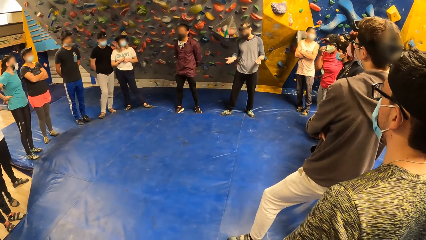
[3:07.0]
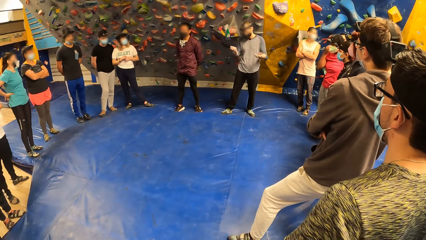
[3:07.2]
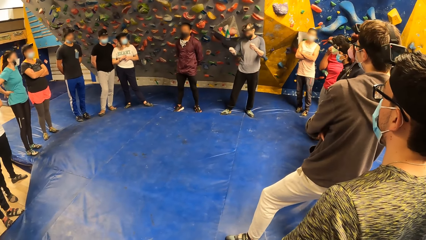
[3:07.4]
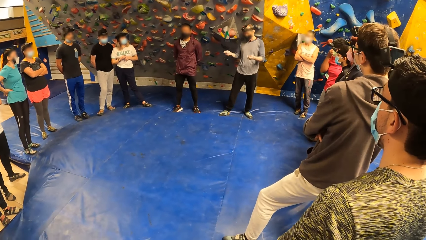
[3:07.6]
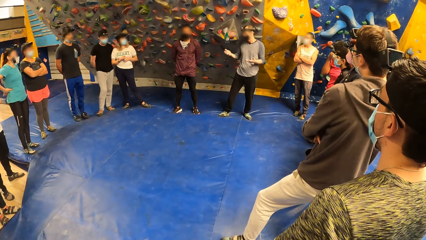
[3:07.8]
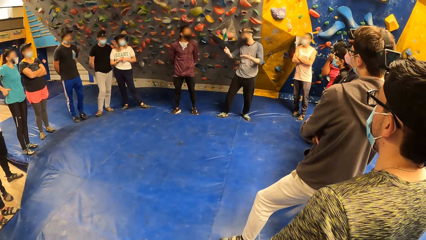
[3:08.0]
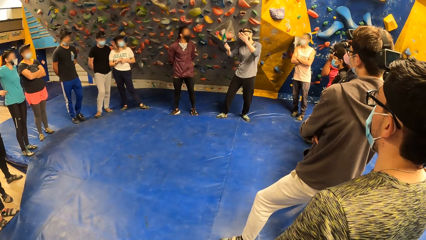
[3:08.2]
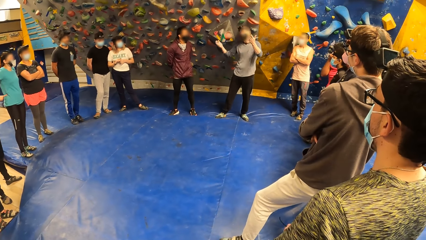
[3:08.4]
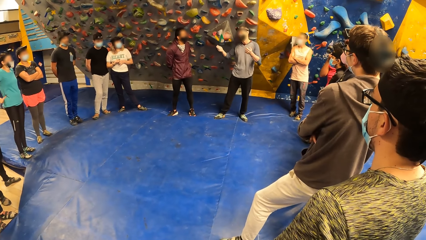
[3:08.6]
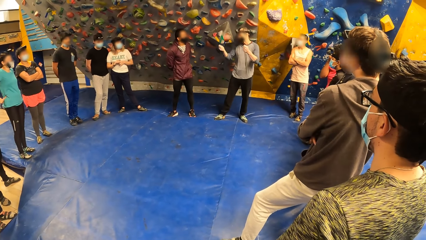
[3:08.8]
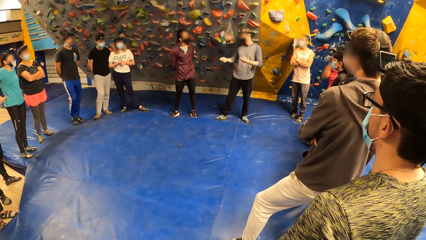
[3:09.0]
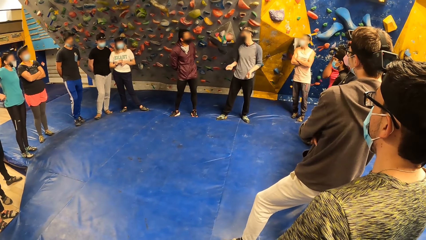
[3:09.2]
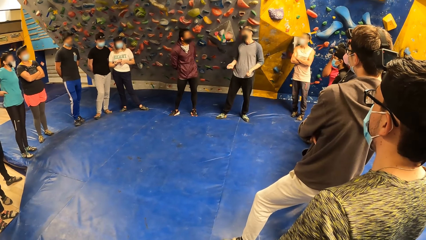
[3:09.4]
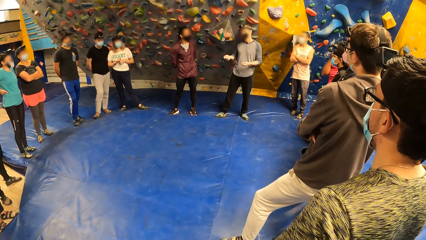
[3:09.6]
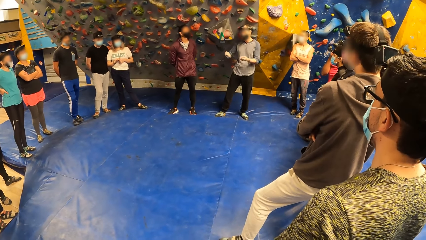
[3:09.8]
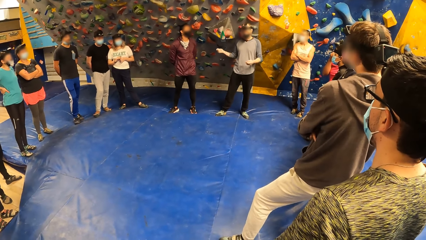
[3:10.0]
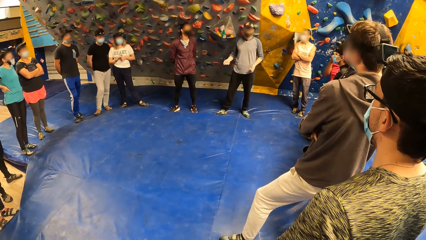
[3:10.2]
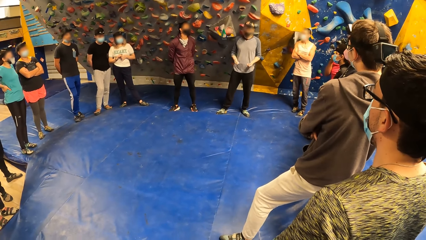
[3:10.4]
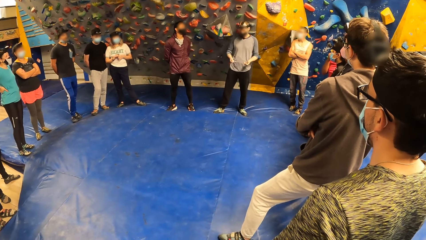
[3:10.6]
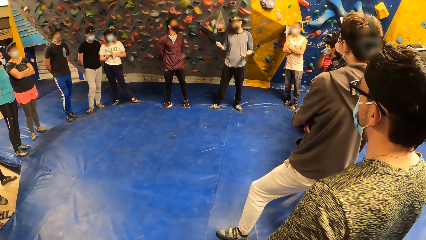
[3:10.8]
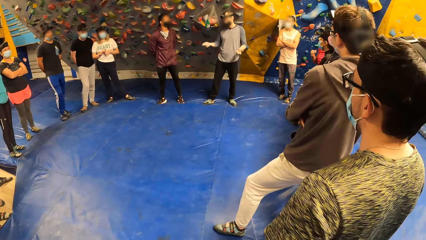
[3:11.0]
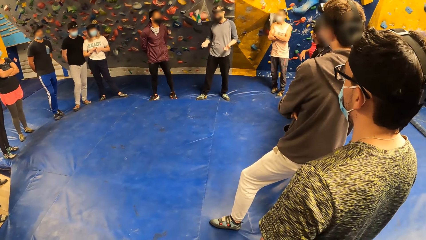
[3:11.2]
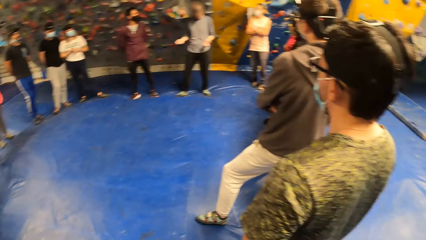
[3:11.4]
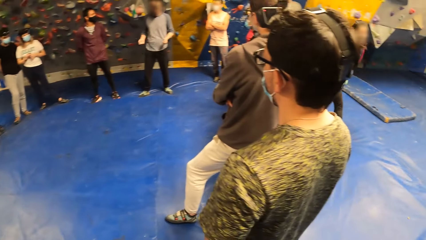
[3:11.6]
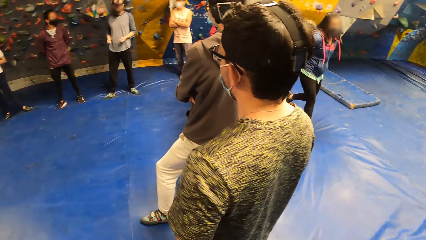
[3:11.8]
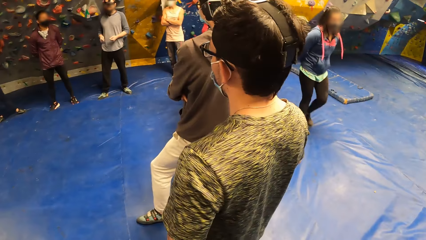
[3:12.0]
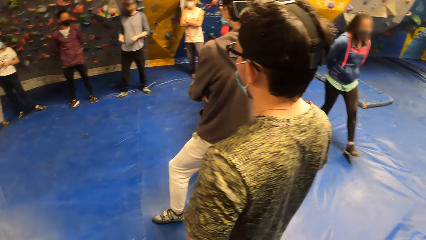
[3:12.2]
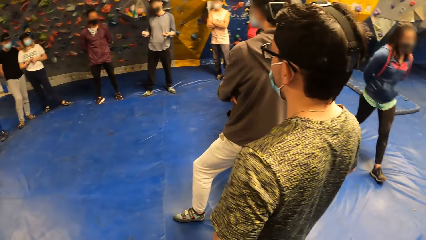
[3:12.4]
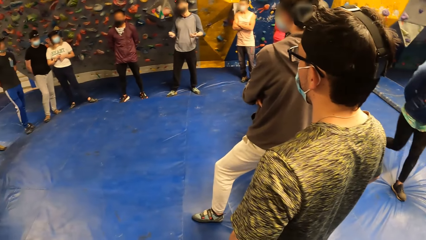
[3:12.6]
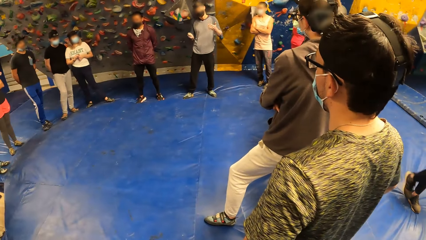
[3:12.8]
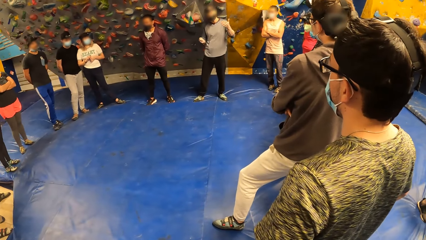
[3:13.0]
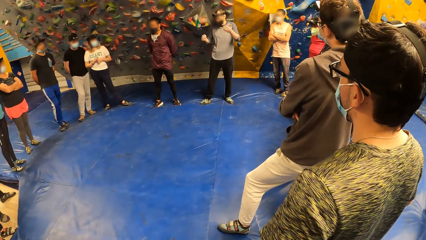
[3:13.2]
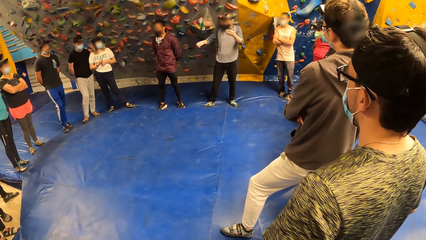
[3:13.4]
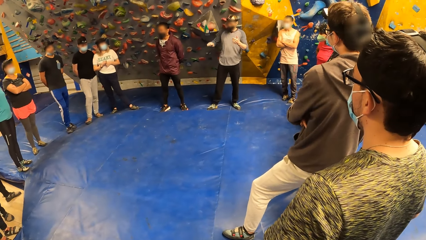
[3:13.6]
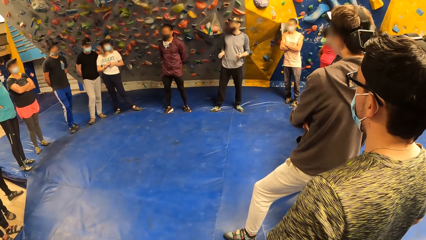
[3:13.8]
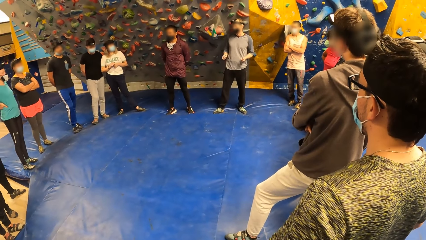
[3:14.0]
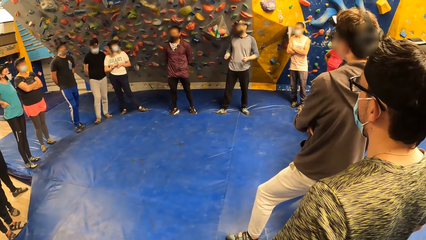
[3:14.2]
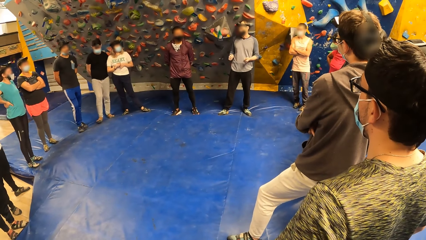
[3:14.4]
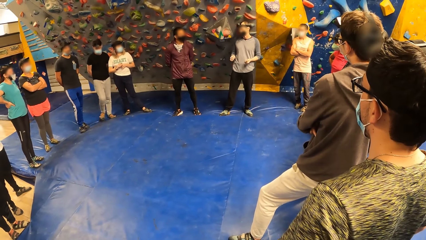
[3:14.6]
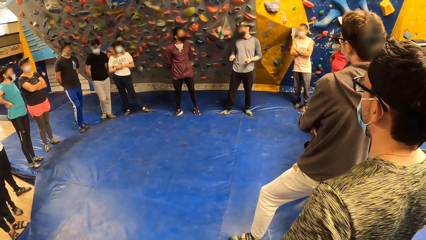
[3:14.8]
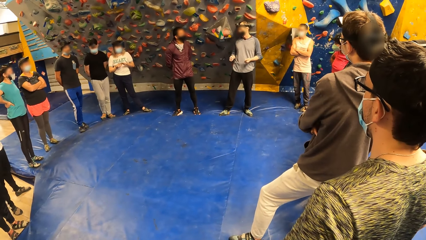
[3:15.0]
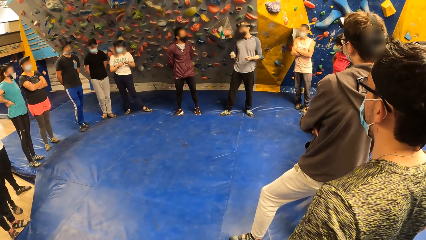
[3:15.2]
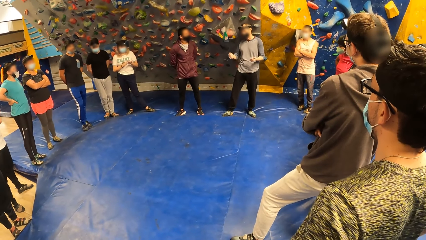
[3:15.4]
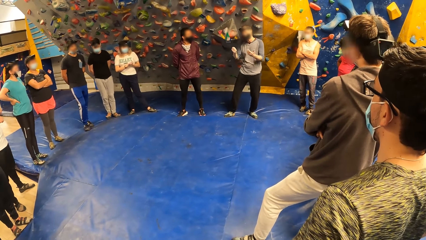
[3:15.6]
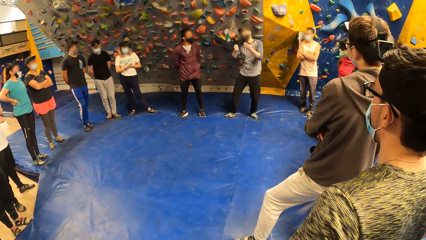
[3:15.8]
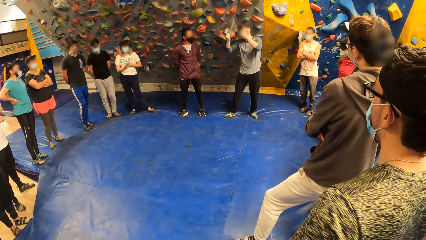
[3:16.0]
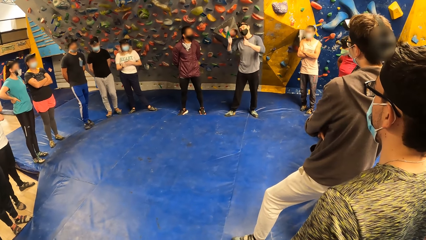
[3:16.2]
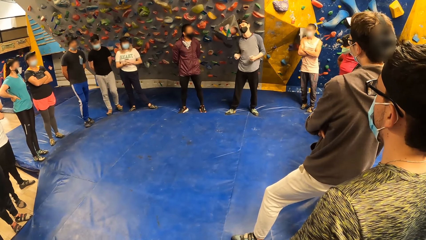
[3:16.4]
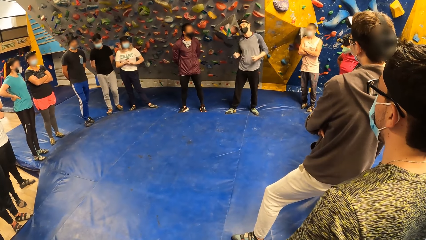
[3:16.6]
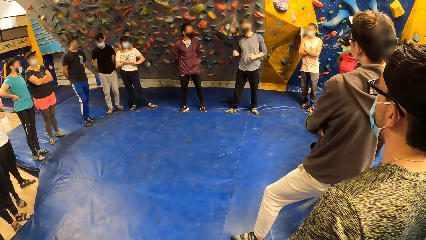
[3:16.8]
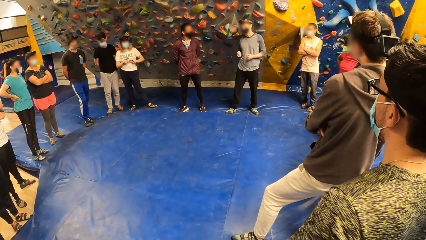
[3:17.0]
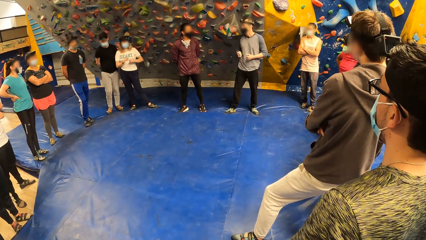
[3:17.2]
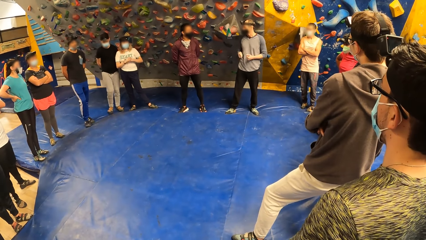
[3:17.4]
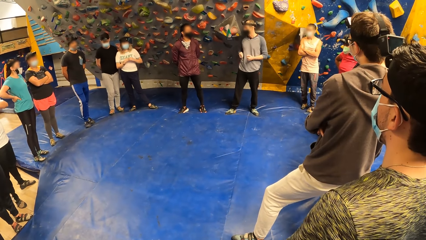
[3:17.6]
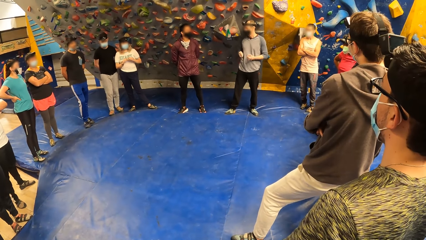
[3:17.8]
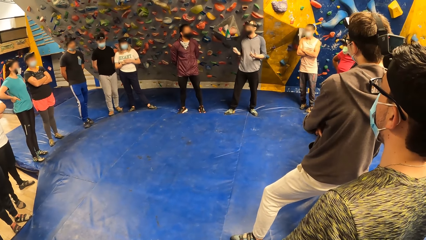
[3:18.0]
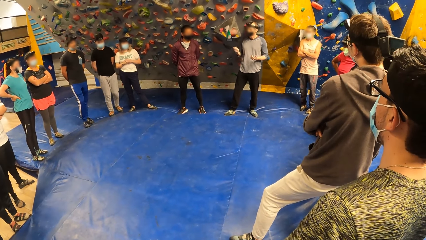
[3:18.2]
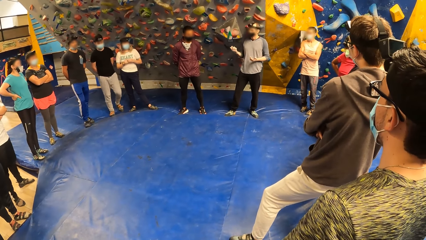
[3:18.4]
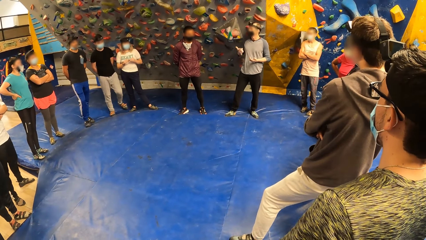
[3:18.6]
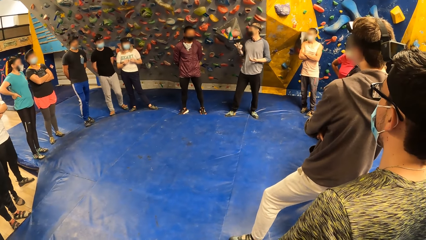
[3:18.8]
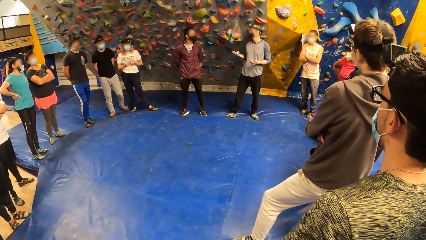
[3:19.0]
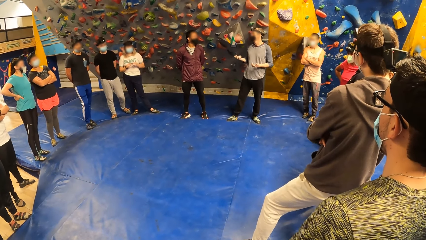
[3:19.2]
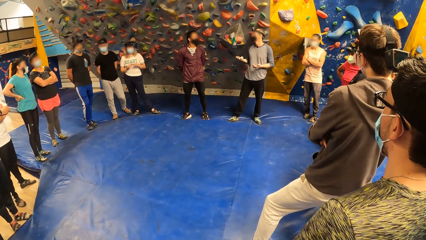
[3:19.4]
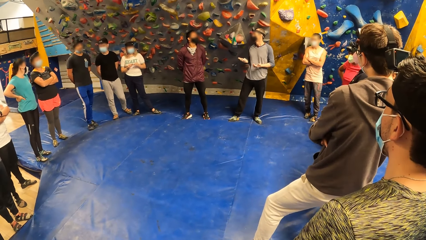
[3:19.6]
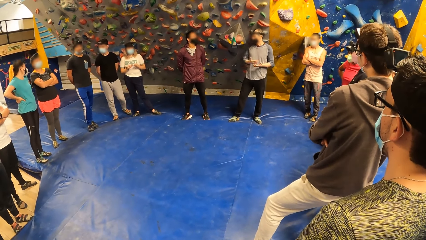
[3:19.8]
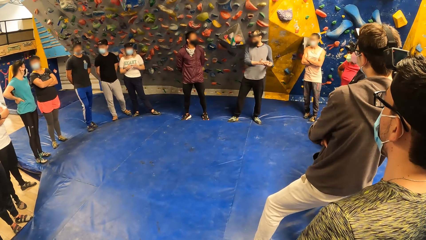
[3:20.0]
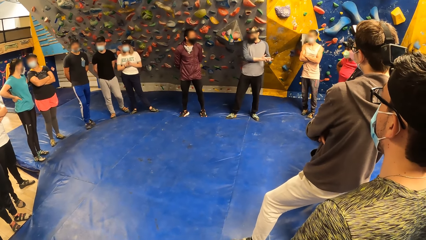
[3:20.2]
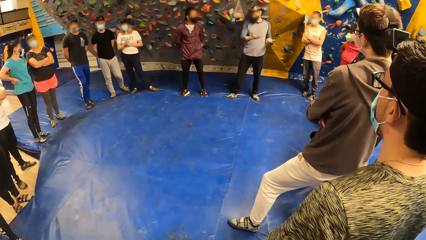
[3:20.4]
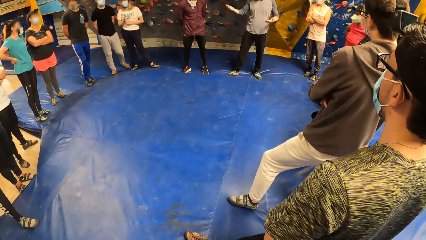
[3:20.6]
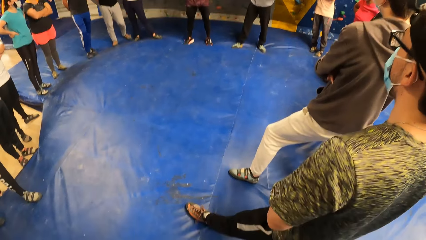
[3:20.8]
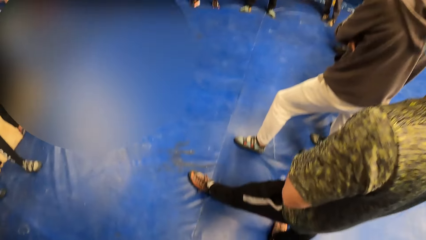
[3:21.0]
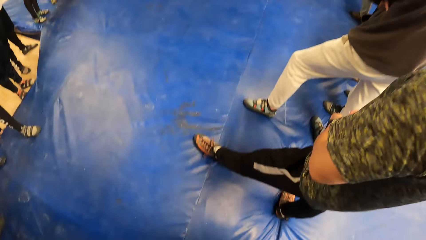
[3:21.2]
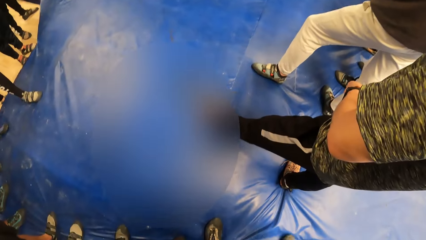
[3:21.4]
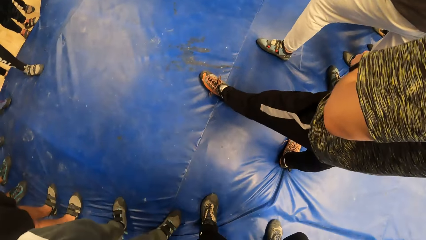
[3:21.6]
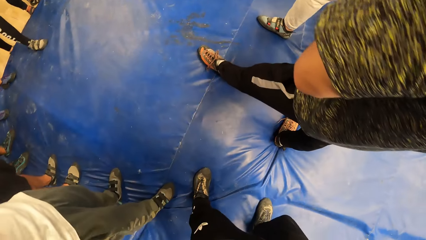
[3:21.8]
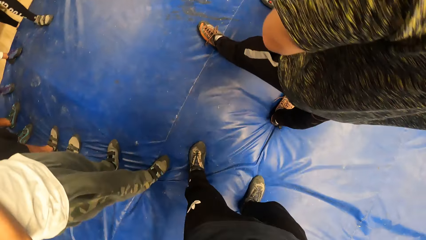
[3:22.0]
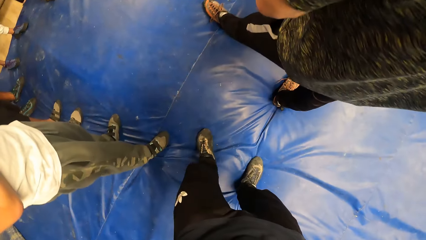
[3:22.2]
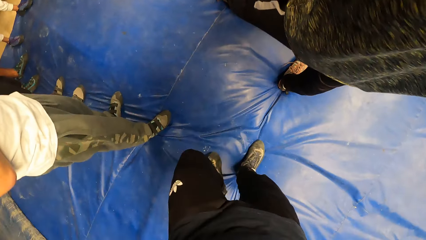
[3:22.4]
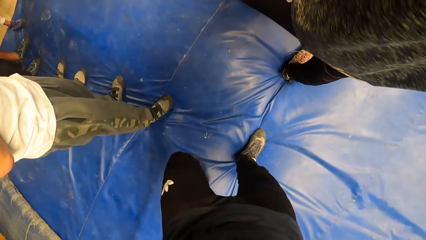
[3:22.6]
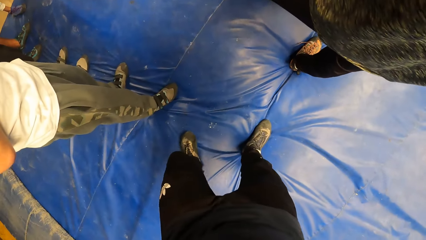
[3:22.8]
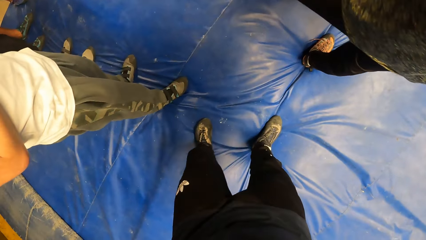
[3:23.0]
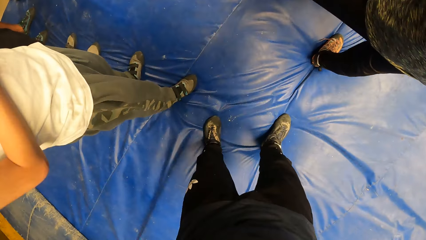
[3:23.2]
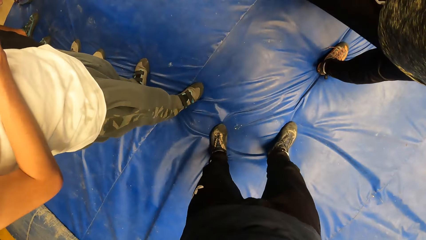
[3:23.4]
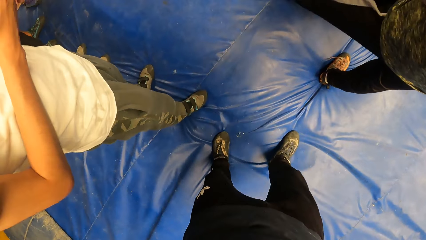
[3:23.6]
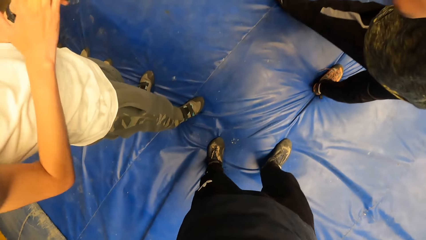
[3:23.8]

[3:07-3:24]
The camera wearer looks around the field. A man converses with the team. The camera wearer looks at his shoes.
